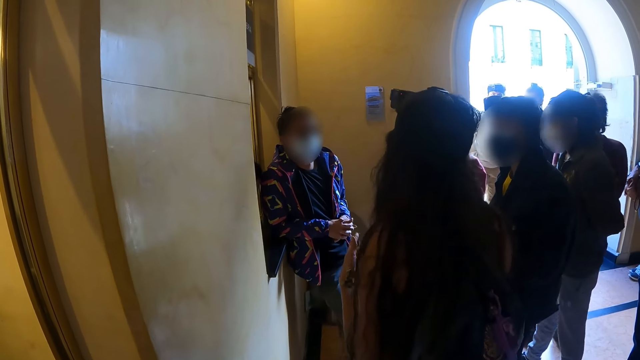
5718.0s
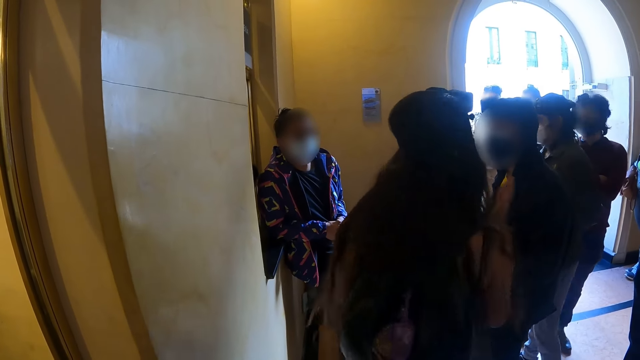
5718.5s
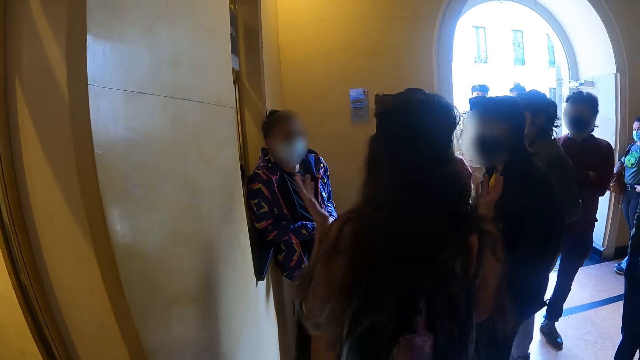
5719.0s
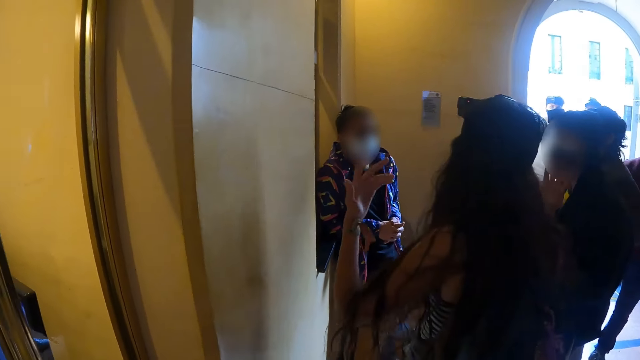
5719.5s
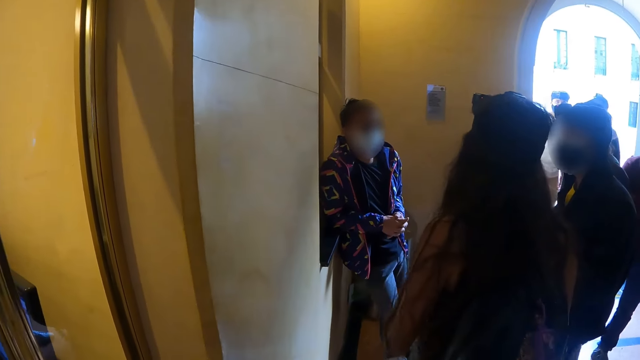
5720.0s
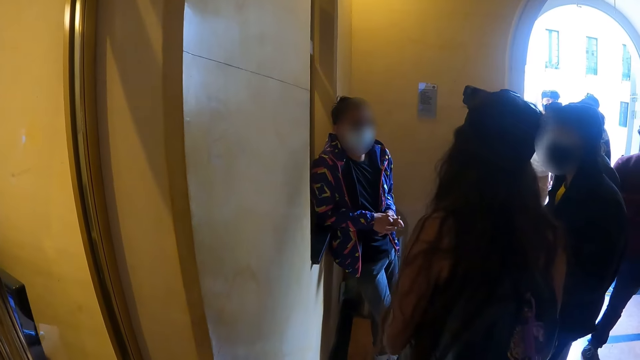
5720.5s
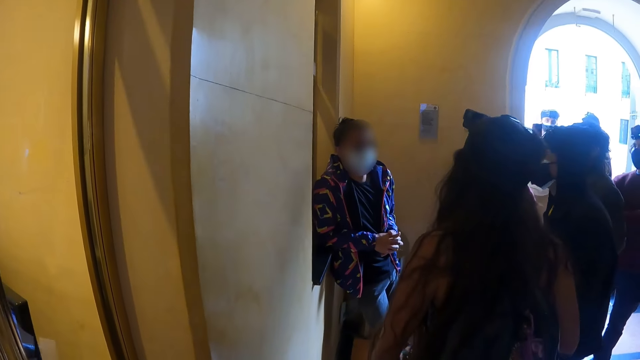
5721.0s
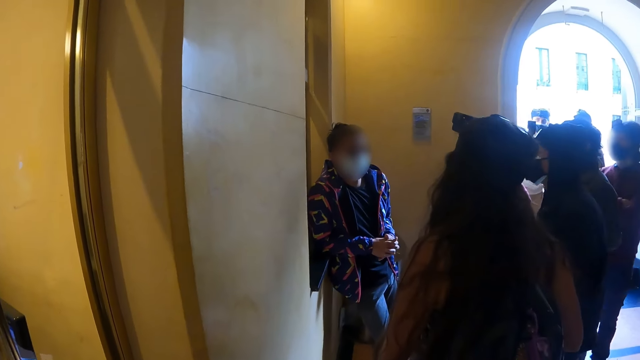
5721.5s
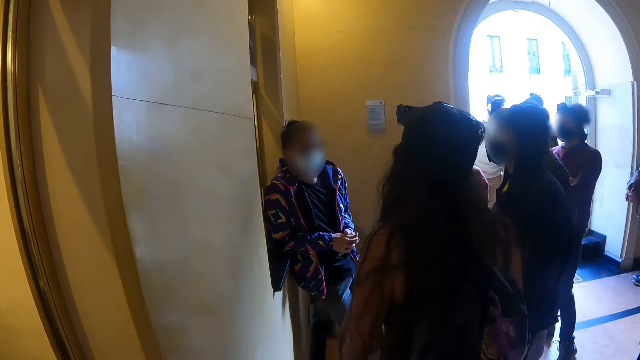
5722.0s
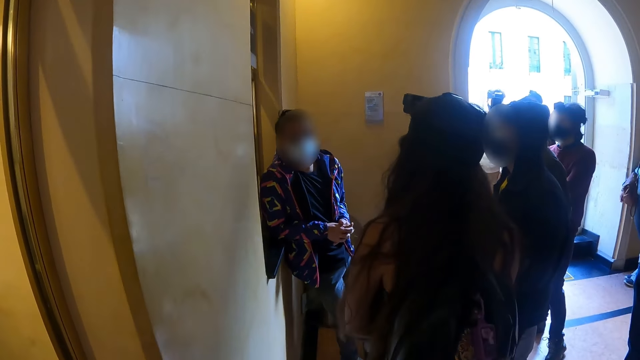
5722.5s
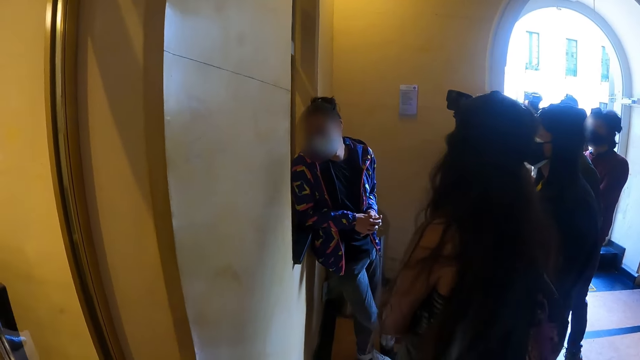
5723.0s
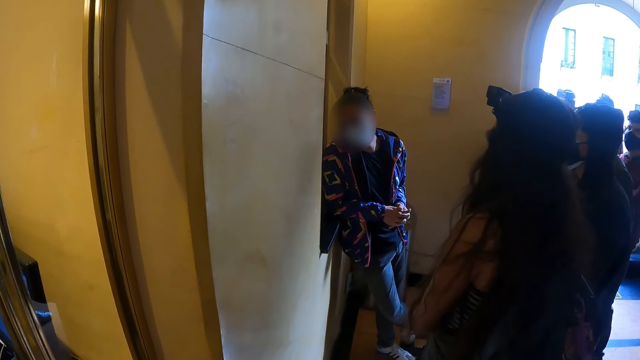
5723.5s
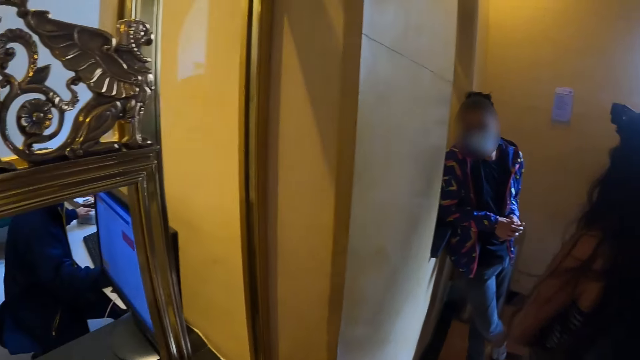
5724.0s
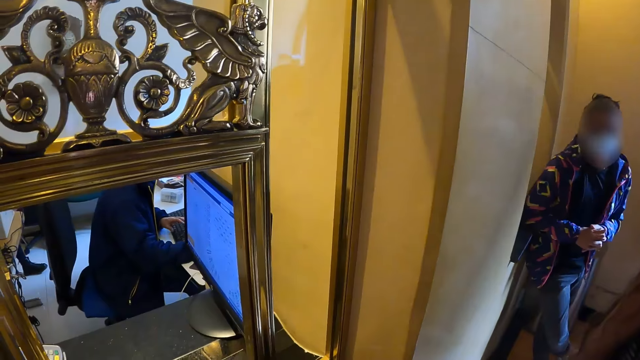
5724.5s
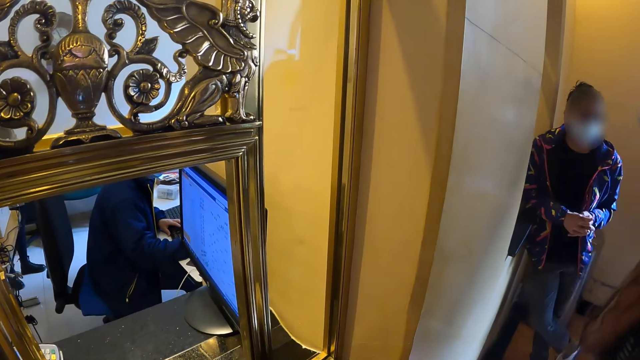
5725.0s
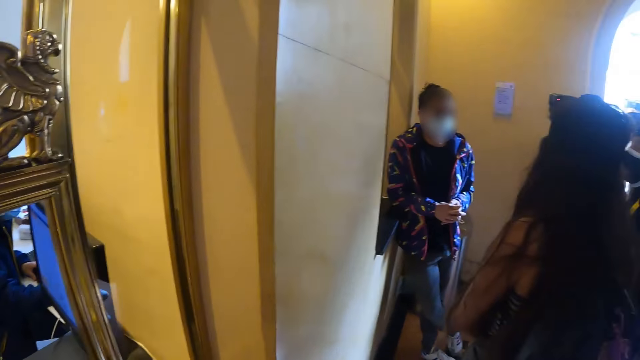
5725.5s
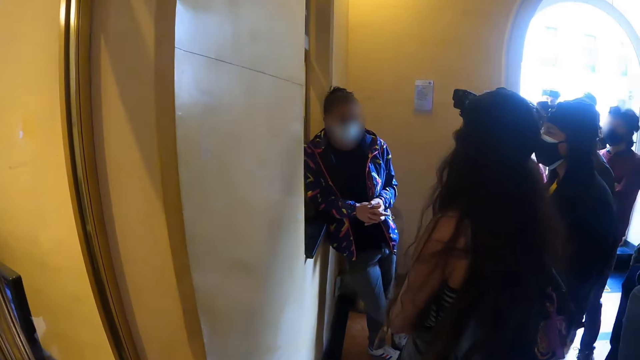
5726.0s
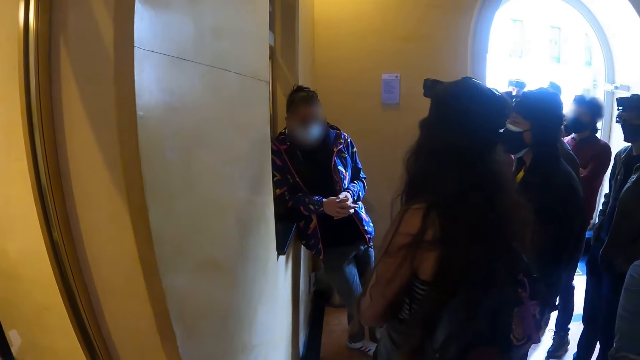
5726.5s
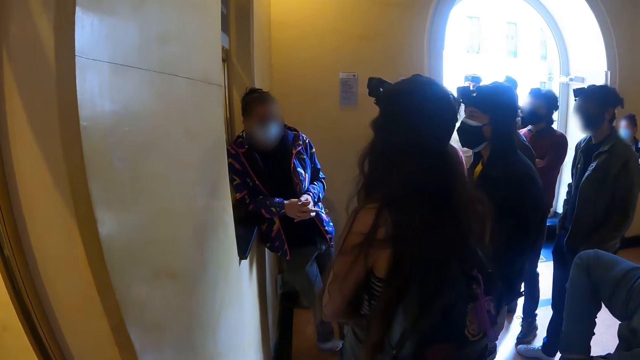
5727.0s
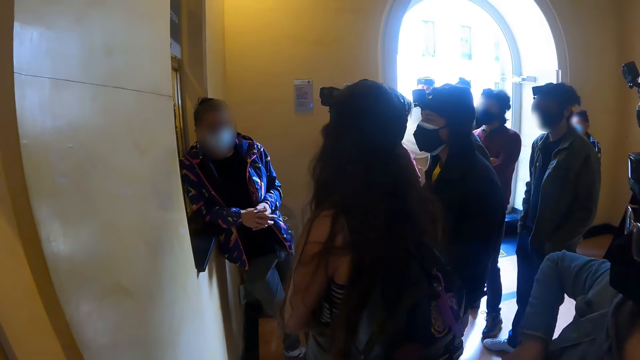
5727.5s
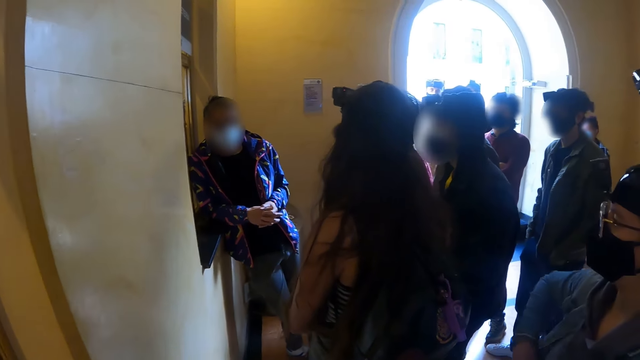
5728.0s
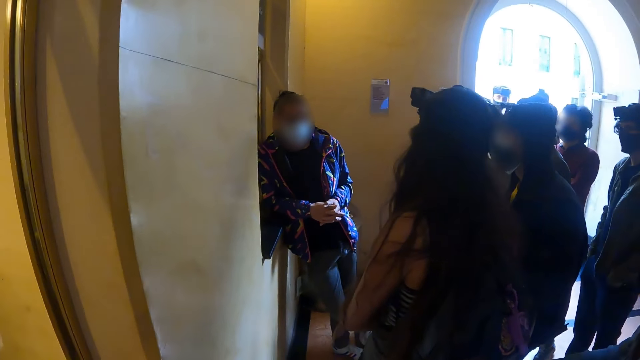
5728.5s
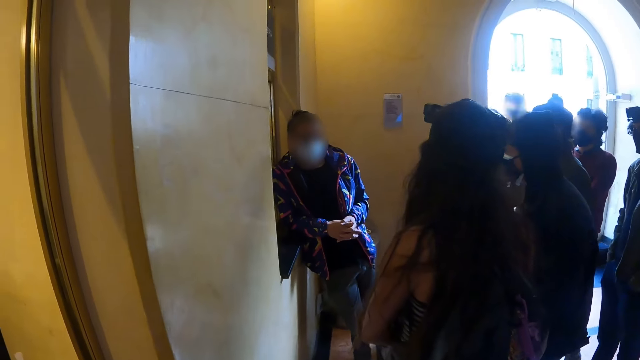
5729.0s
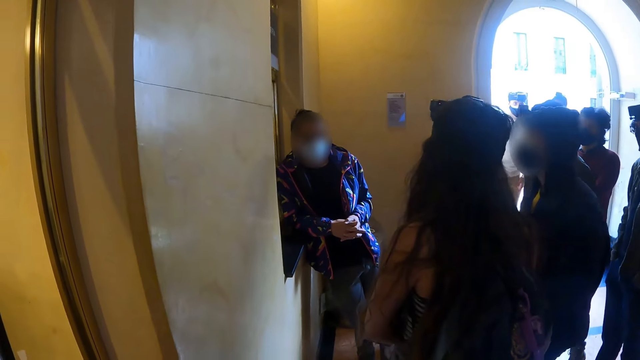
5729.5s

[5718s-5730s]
The camera wearer turns towards the counter. A woman operates the computer. The camera wearer turns towards another woman. The other woman interacts with other people.

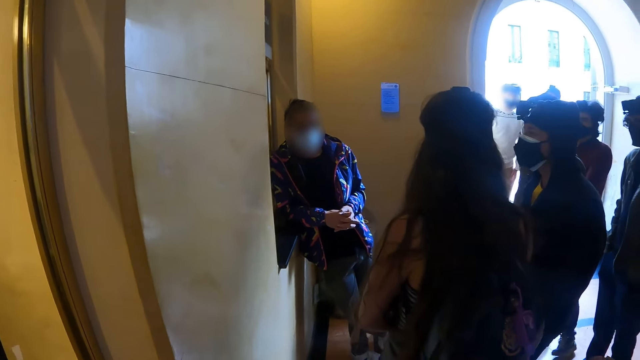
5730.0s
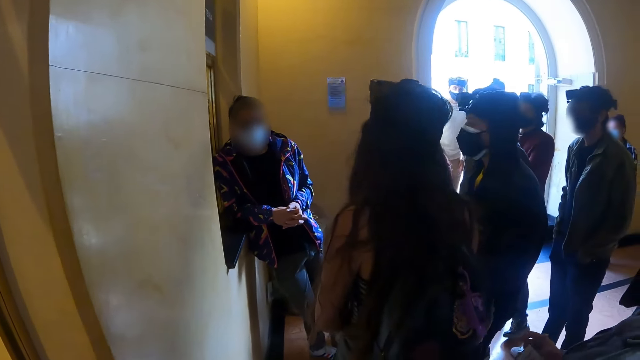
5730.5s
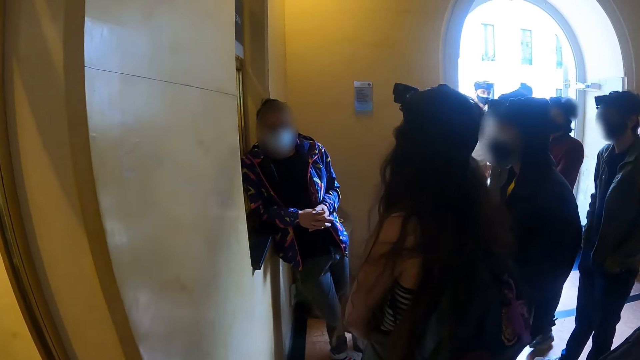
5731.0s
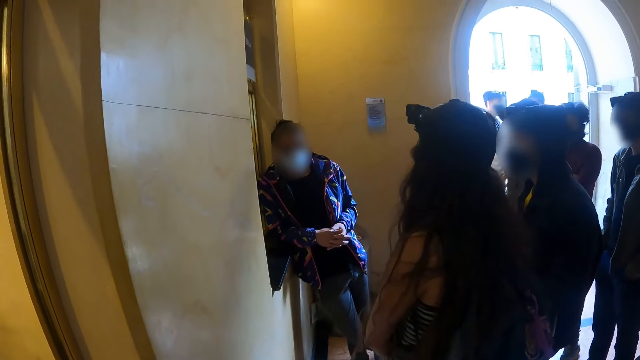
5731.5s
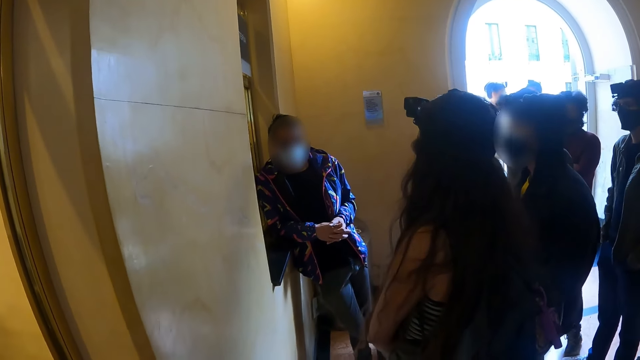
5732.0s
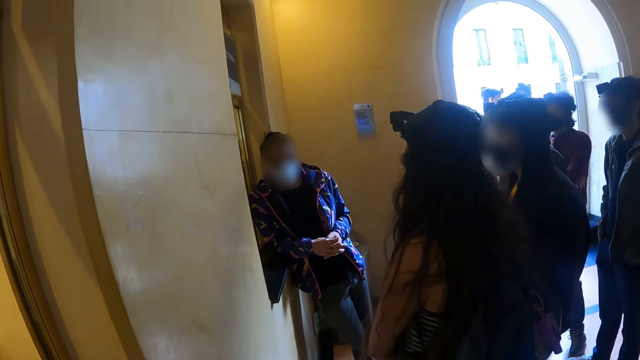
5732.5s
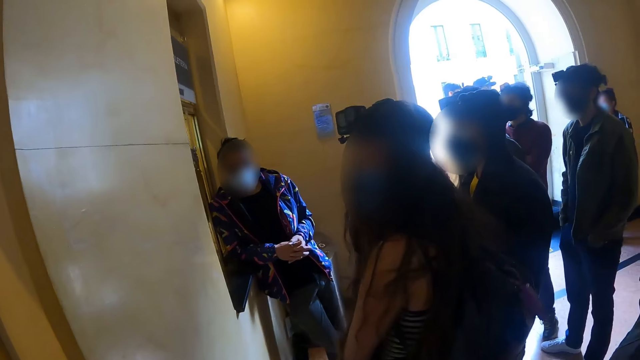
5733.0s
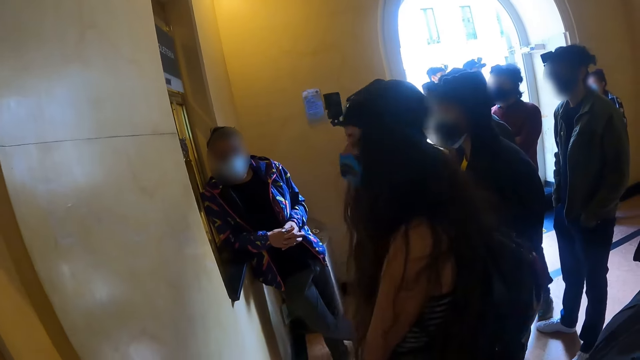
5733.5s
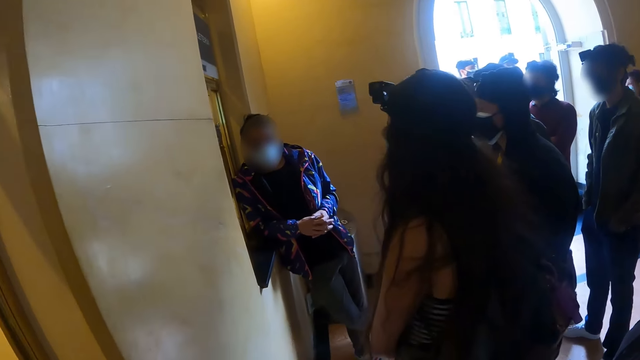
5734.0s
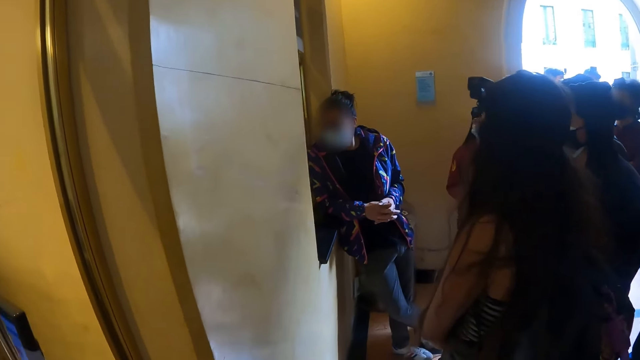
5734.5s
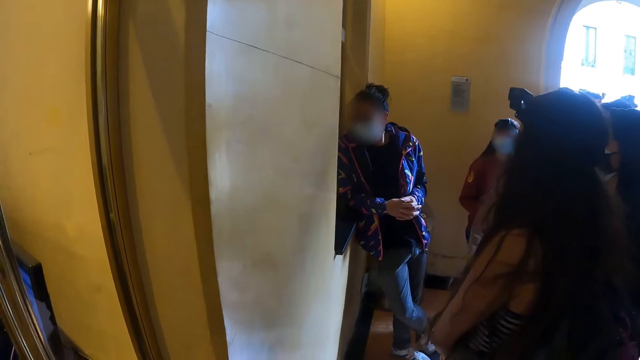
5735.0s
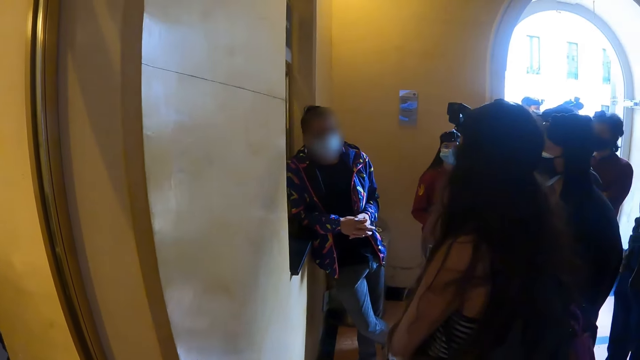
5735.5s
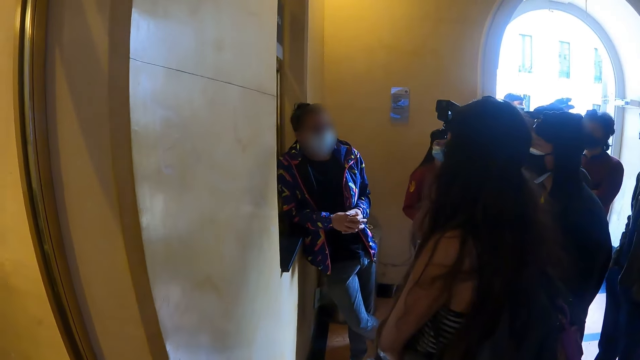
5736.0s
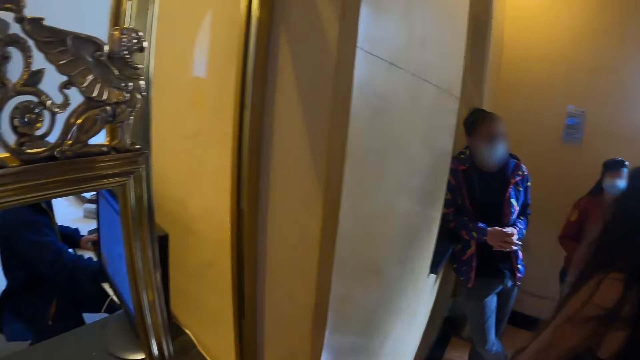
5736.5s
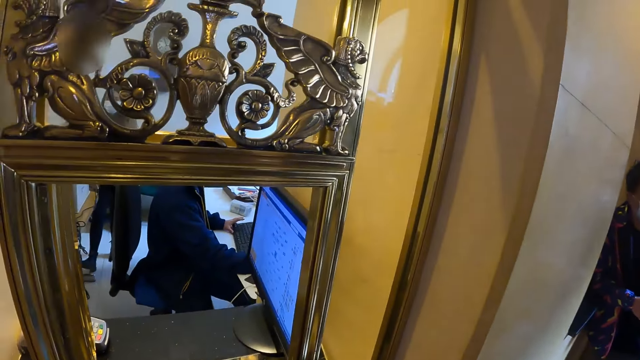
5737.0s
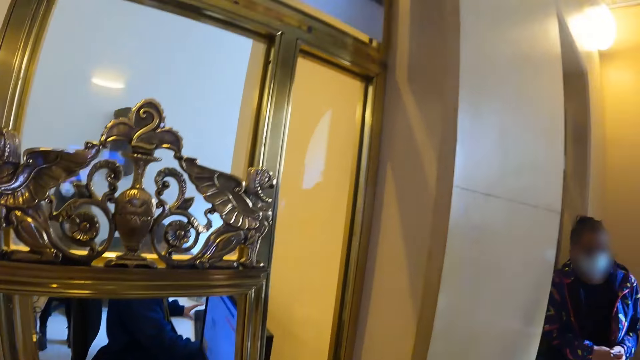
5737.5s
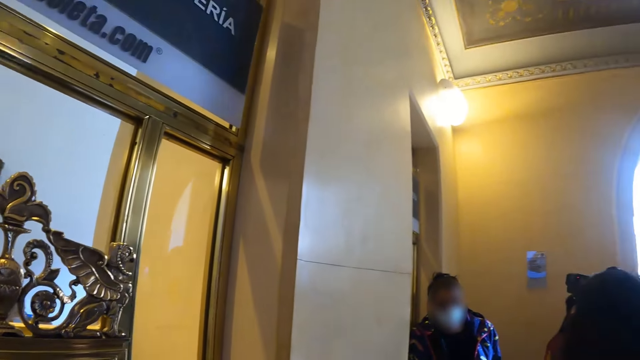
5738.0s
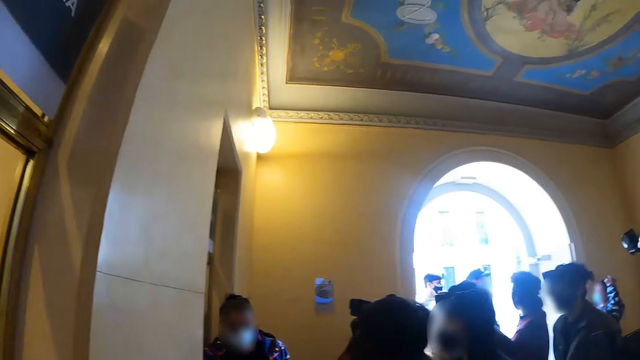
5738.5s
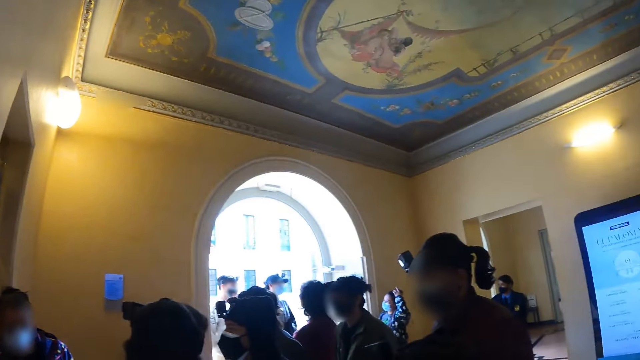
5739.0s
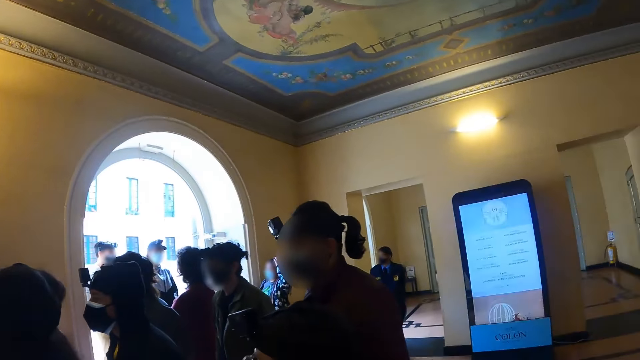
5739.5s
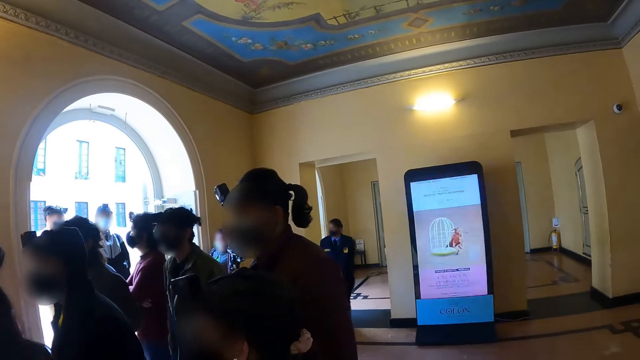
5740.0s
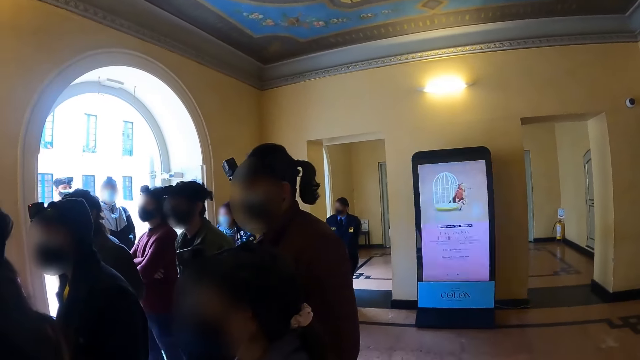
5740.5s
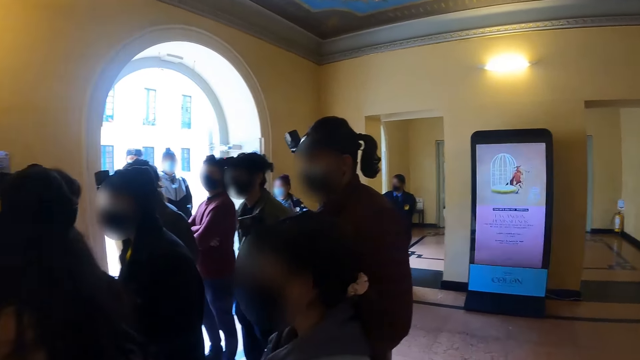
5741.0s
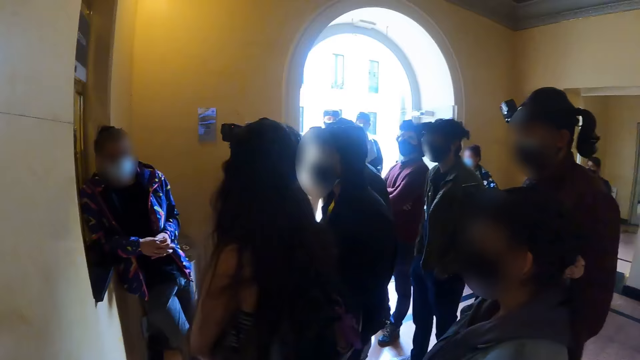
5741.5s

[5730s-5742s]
The camera wearer turns towards the counter. A woman operates the computer. The camera wearer looks around the hall.
